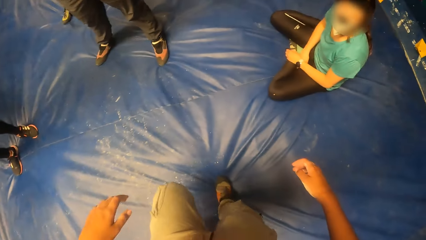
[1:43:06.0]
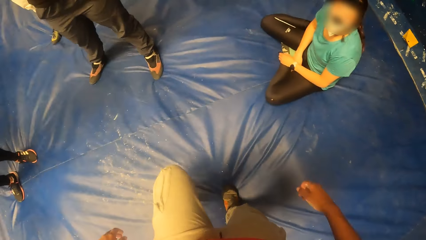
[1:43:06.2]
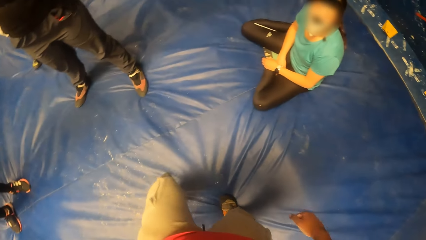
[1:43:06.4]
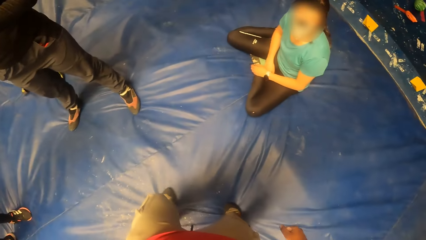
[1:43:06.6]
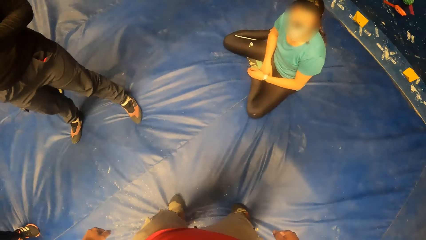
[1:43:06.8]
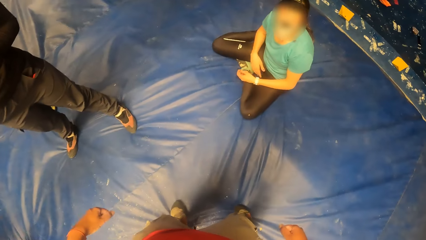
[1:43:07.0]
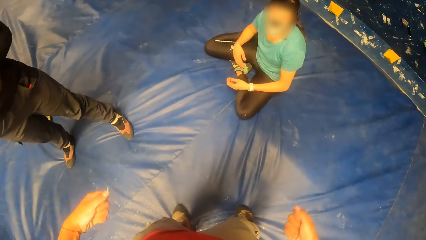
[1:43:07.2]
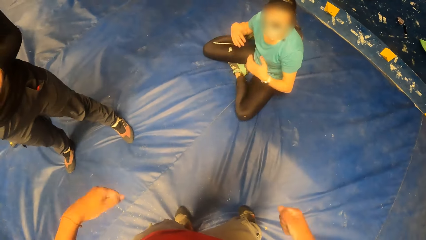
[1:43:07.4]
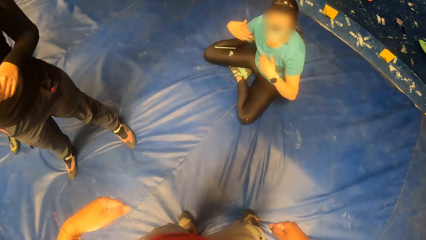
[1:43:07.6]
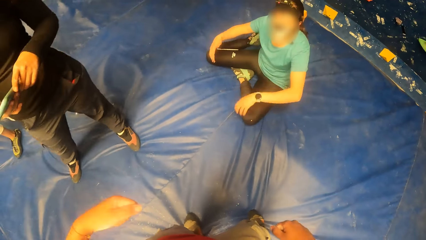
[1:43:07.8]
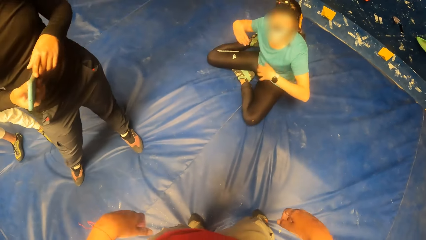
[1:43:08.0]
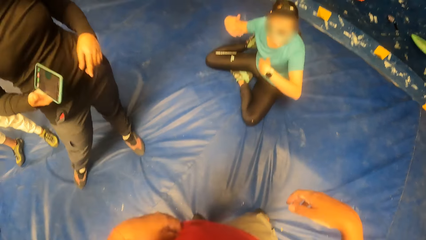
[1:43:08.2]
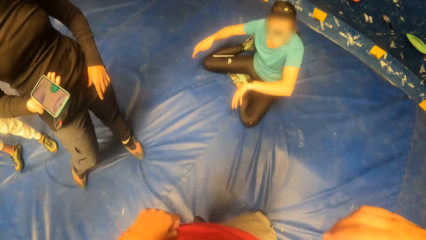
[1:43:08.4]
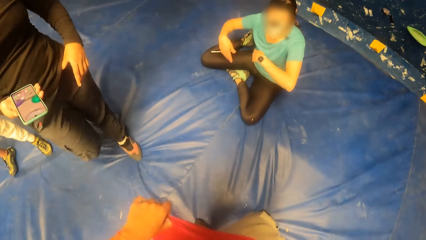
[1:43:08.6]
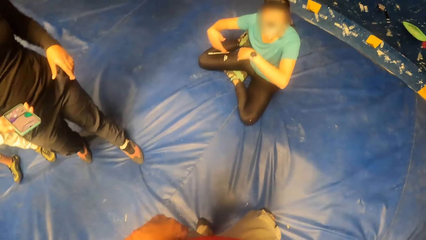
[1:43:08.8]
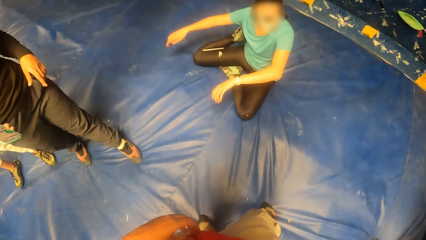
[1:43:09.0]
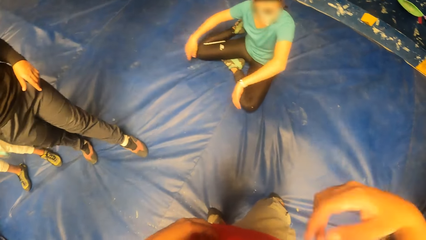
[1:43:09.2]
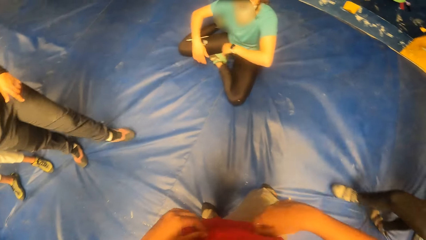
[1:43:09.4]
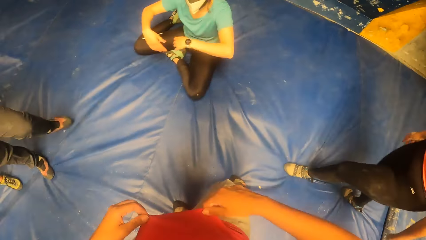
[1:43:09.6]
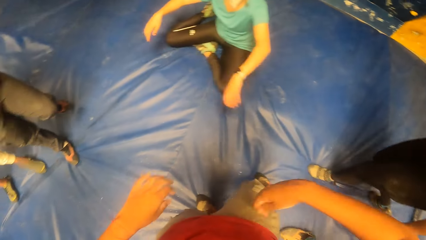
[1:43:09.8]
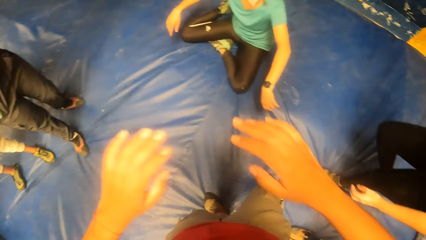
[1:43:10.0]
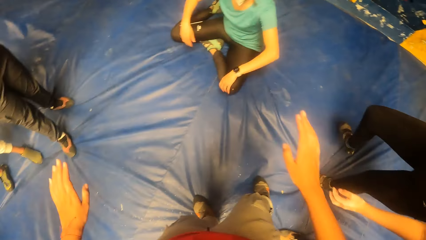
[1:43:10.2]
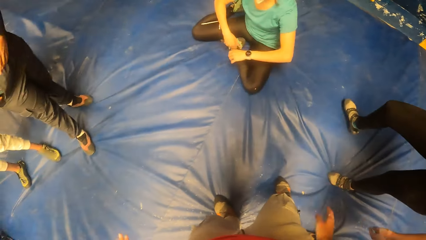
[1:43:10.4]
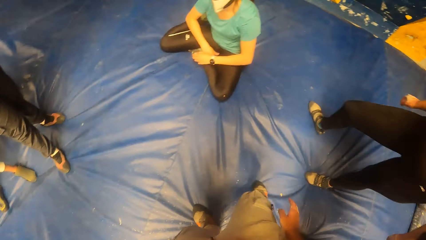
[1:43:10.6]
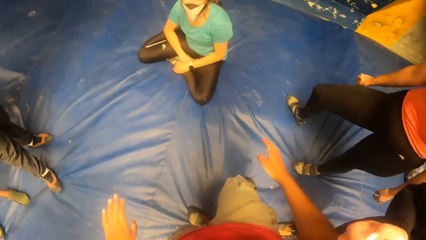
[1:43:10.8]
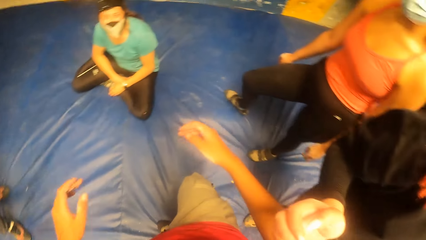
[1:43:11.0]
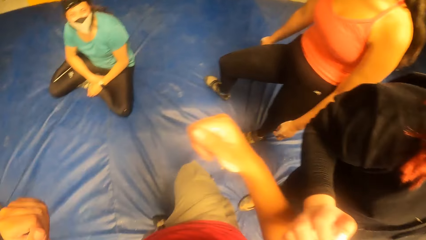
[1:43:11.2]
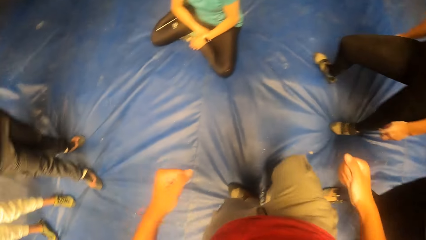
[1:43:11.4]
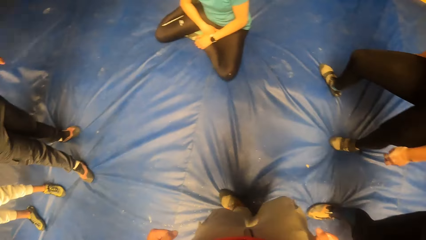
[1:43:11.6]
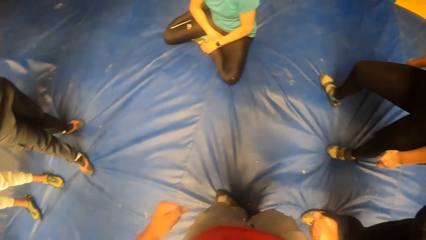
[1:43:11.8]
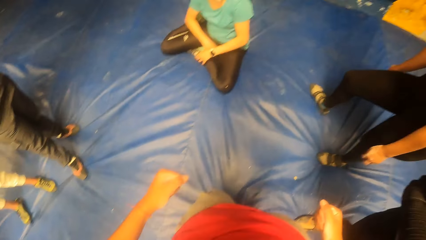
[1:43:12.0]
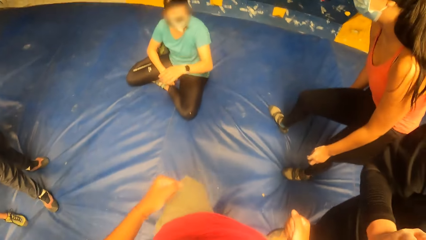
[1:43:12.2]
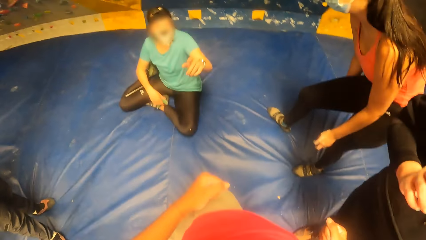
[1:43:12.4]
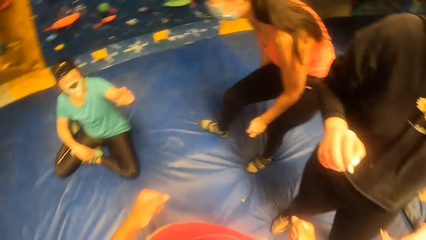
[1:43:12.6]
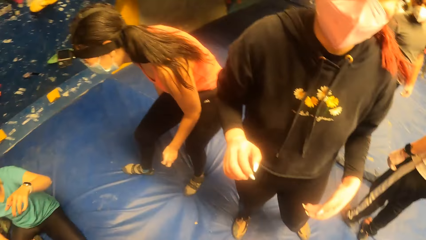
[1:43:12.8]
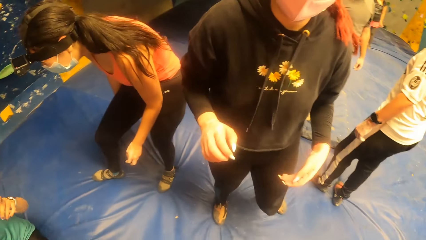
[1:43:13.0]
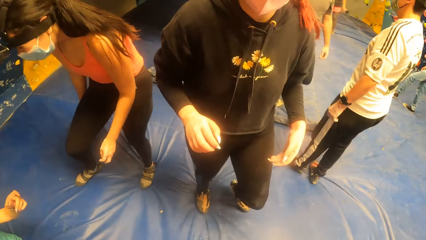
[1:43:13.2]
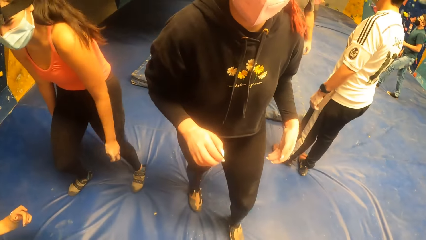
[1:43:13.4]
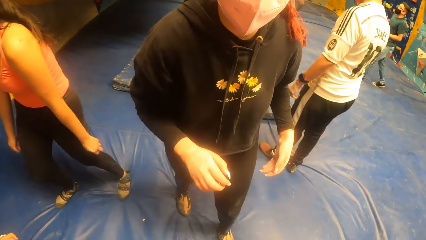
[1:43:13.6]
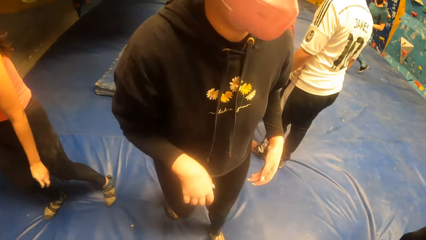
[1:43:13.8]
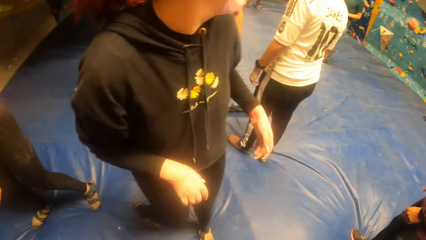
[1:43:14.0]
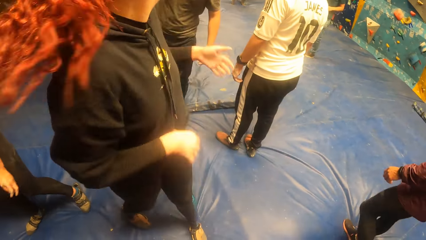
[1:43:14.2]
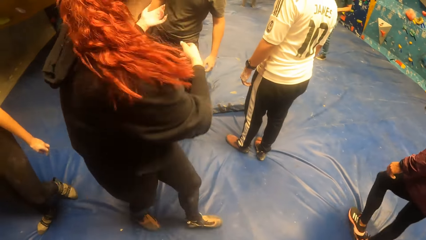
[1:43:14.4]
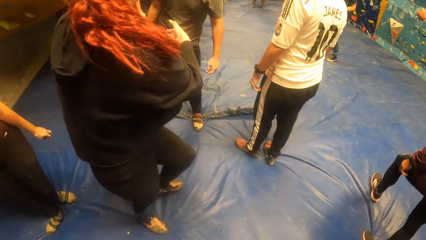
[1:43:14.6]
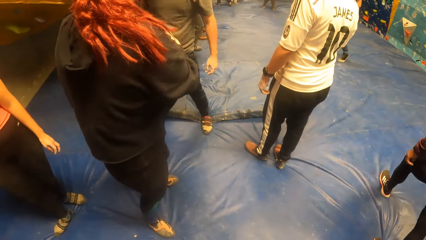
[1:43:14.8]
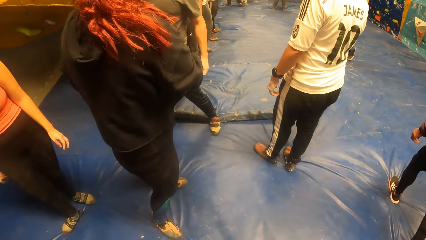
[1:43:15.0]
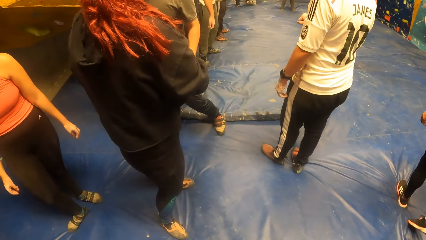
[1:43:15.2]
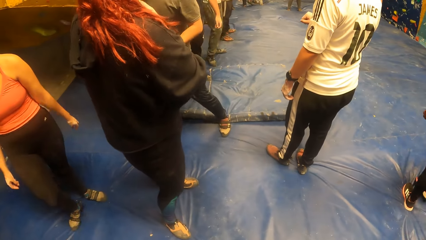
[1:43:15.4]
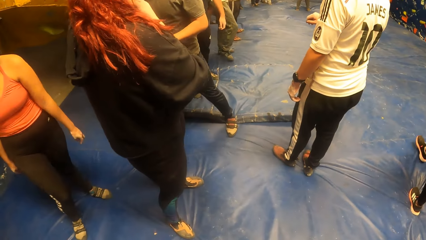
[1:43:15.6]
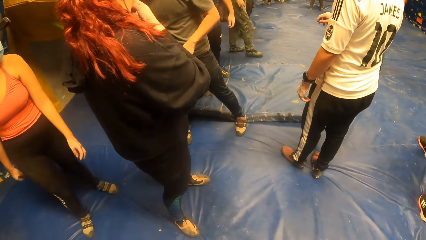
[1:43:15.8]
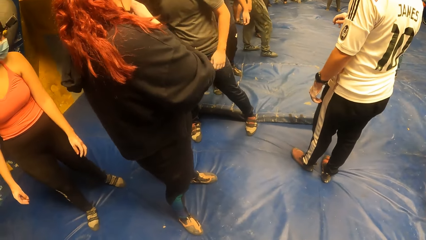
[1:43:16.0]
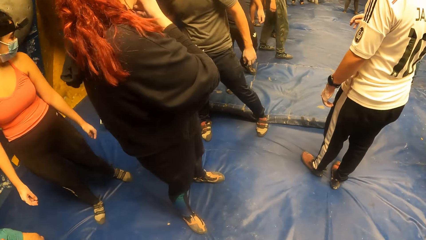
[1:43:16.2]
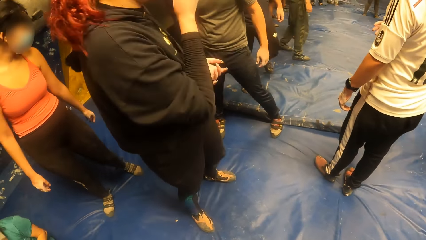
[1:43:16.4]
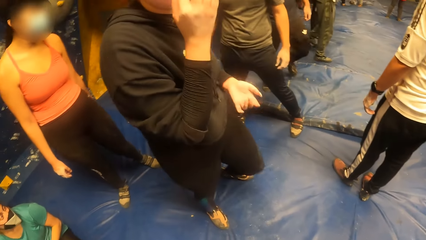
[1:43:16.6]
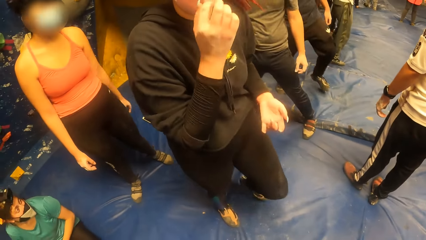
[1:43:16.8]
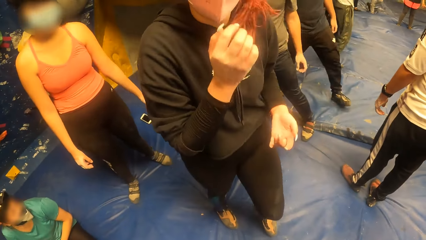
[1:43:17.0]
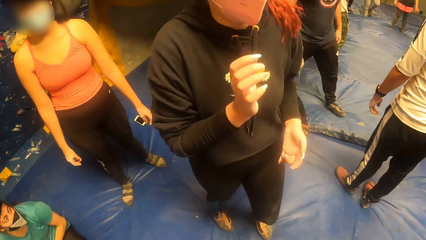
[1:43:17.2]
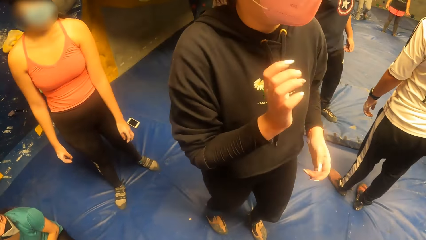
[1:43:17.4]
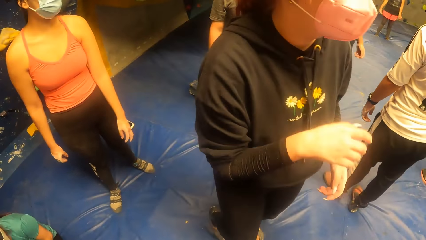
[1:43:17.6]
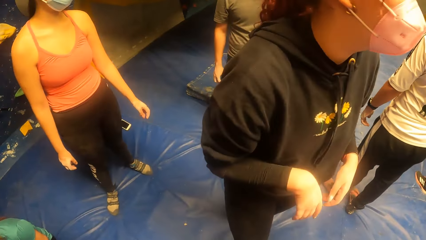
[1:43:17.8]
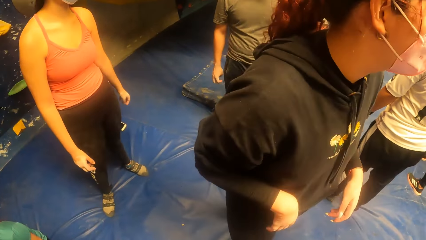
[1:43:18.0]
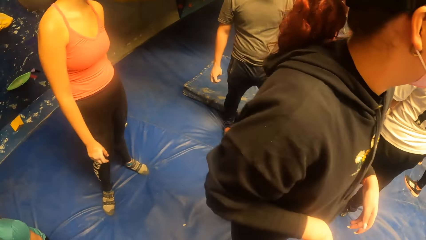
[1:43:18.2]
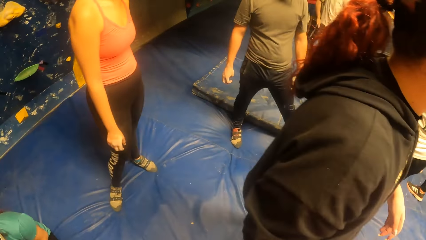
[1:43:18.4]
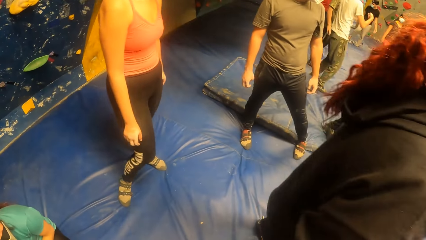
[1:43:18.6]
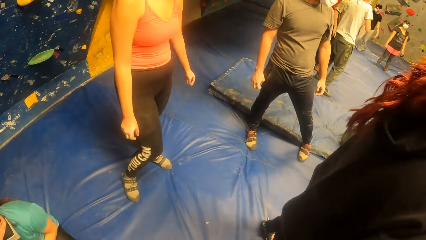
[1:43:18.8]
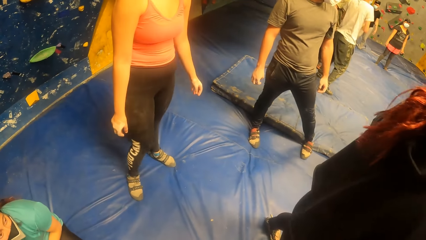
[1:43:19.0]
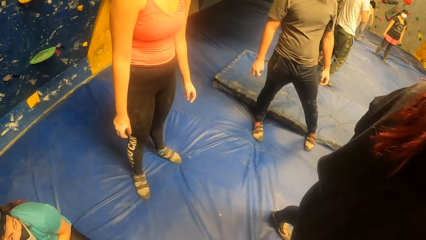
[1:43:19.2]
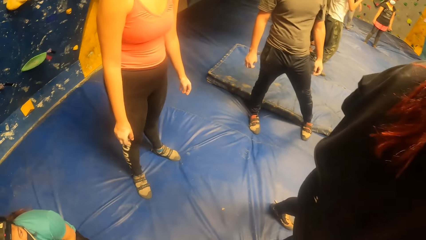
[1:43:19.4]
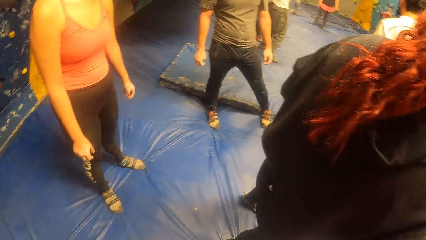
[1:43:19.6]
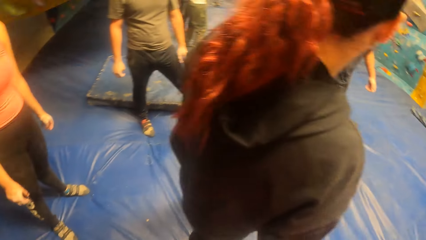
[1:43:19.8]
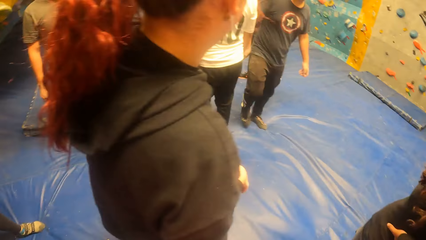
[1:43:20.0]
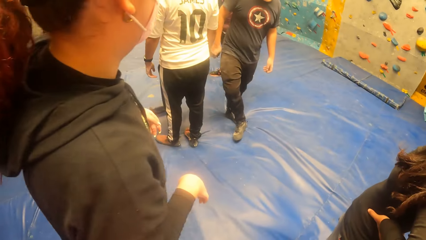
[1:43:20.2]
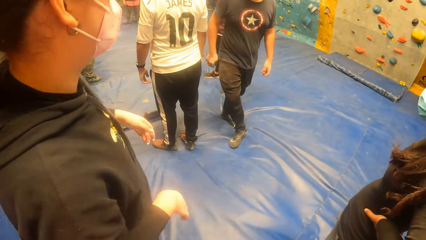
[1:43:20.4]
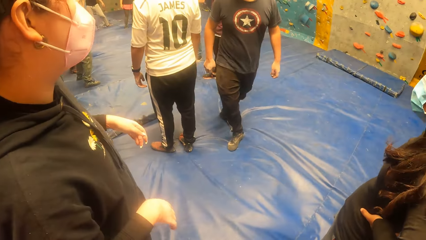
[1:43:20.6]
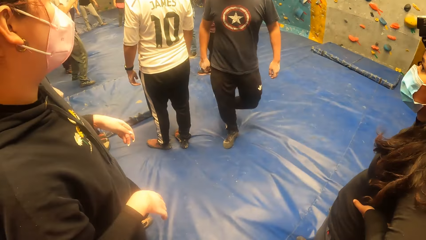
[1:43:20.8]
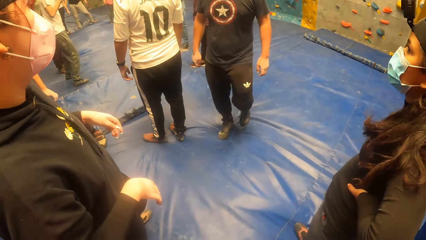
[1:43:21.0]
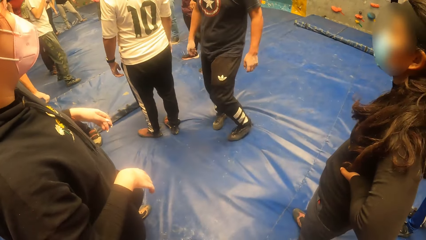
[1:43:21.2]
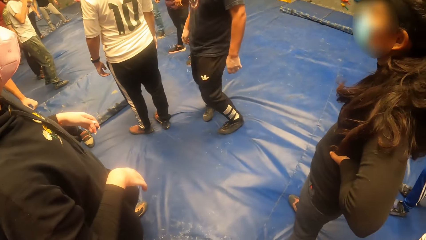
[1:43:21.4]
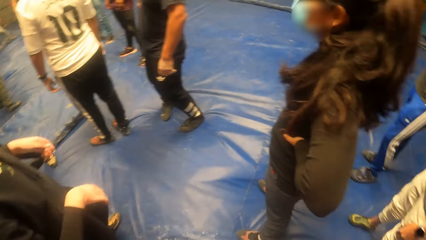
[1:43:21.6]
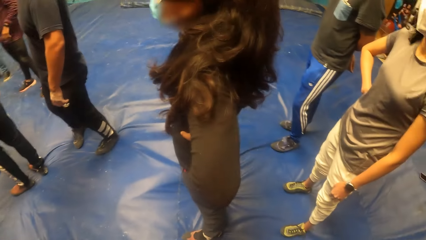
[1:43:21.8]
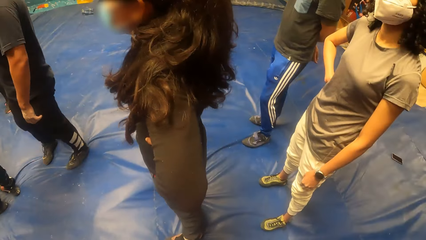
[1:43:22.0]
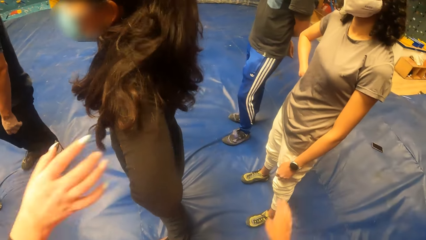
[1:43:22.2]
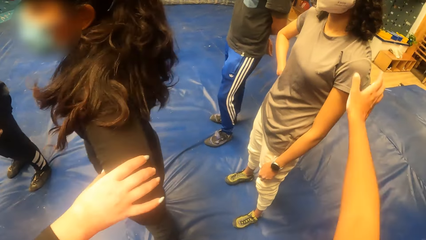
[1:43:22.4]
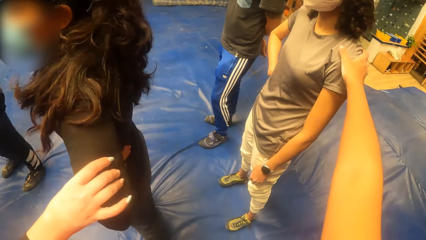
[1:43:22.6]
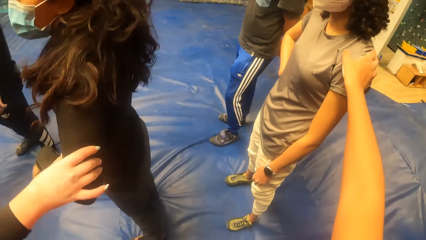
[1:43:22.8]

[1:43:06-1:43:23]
The camera wearer conversed with a woman. The woman gesticulates with both hands. The camera wearer raises a hand. He raises his left hand. He shakes his hands. He looks around.
